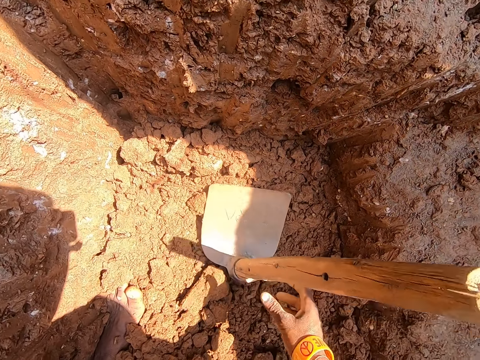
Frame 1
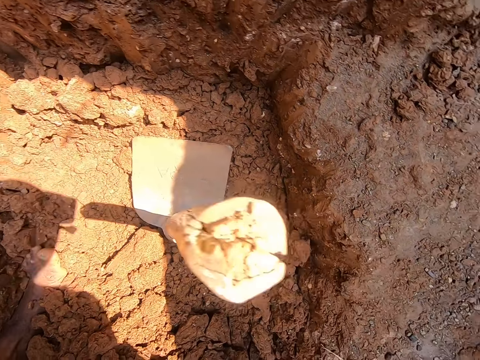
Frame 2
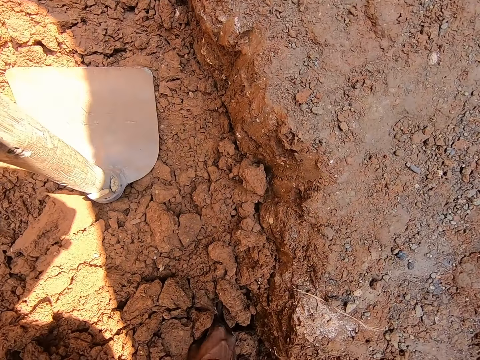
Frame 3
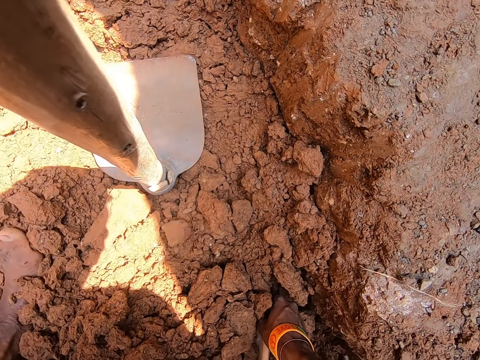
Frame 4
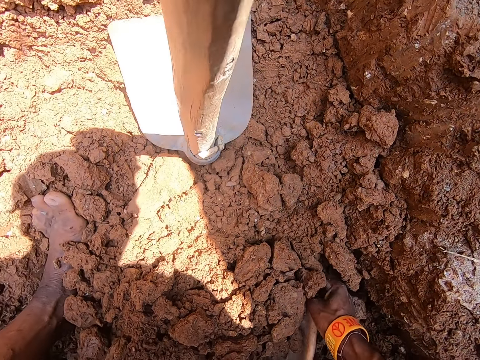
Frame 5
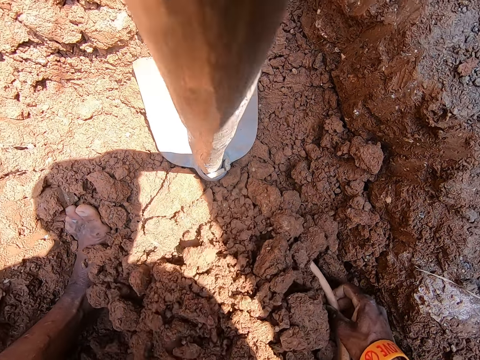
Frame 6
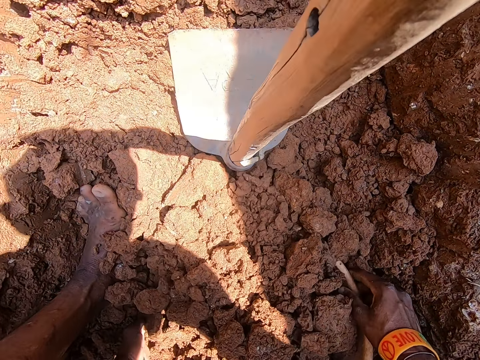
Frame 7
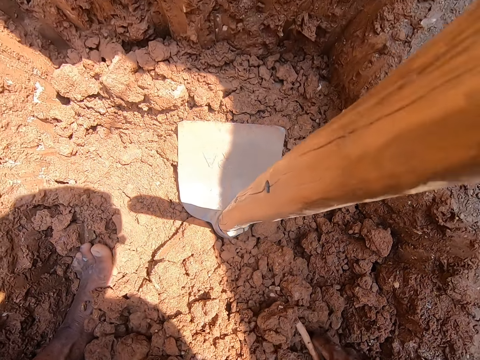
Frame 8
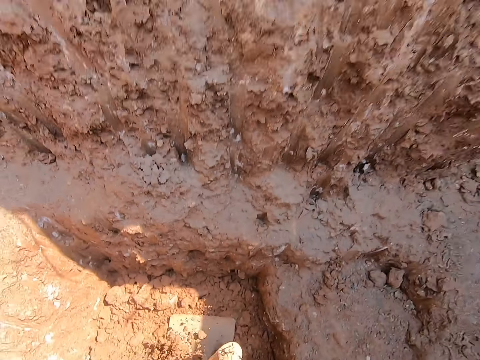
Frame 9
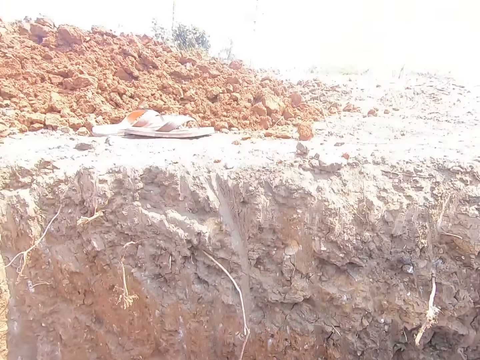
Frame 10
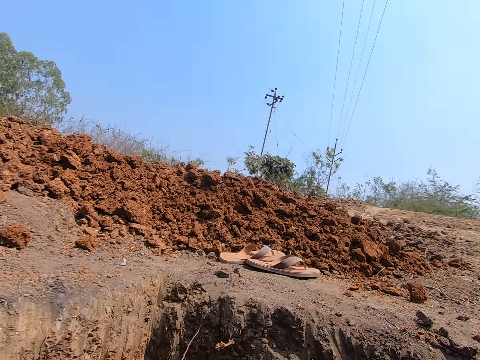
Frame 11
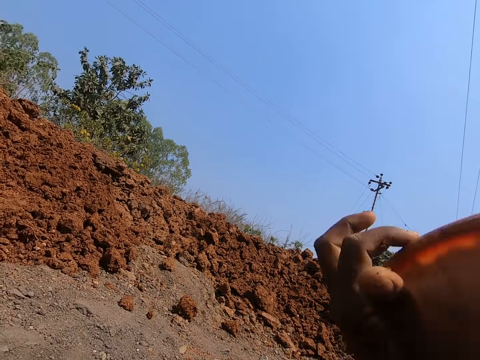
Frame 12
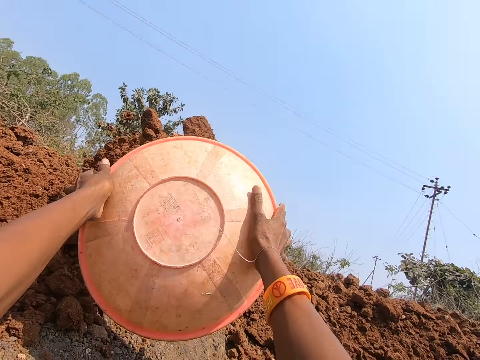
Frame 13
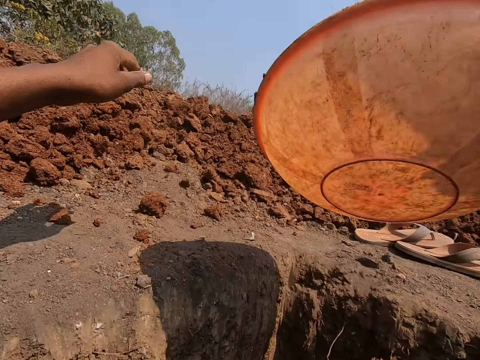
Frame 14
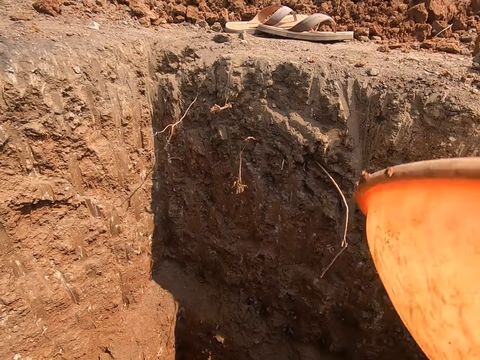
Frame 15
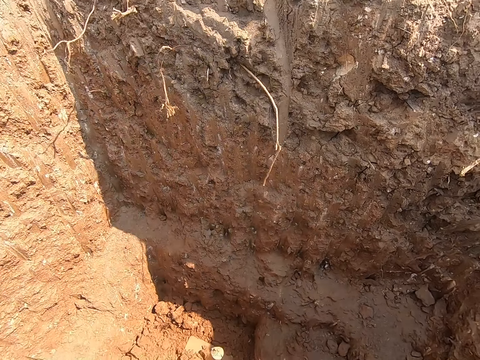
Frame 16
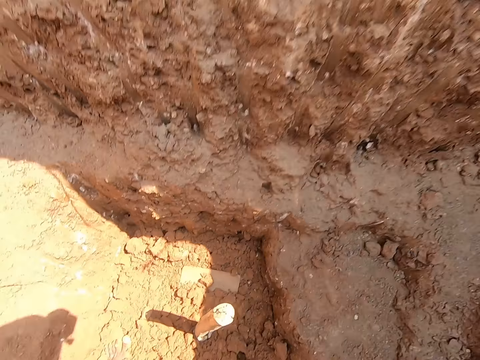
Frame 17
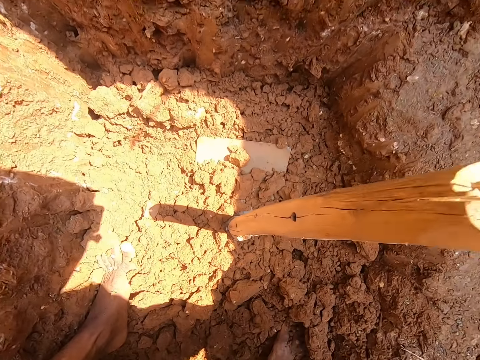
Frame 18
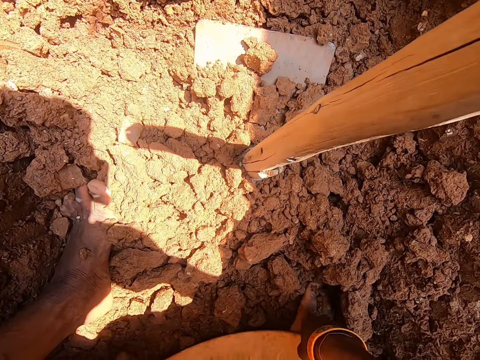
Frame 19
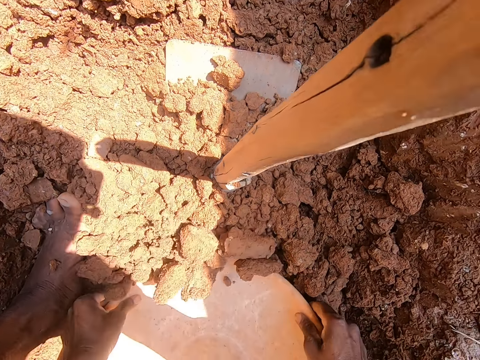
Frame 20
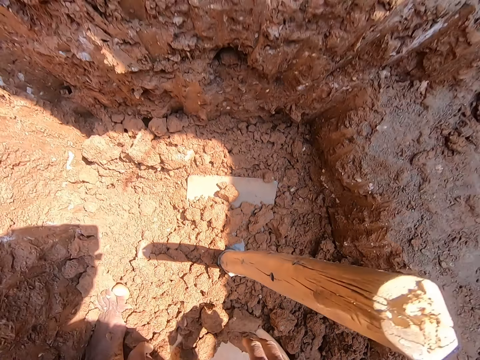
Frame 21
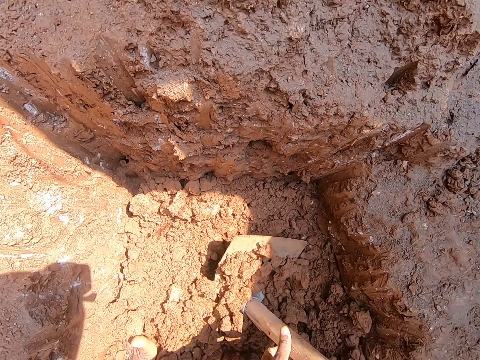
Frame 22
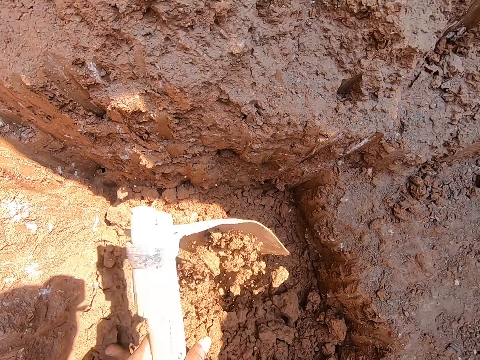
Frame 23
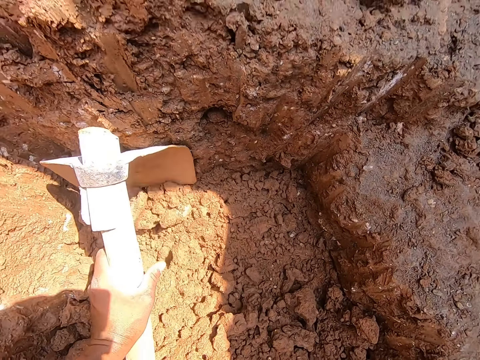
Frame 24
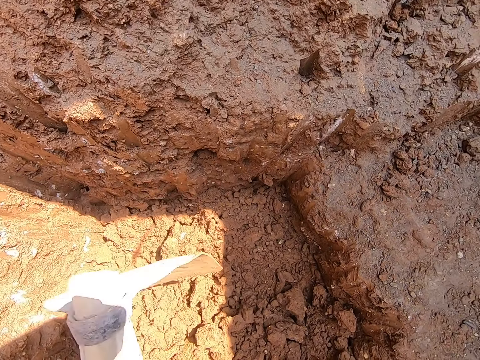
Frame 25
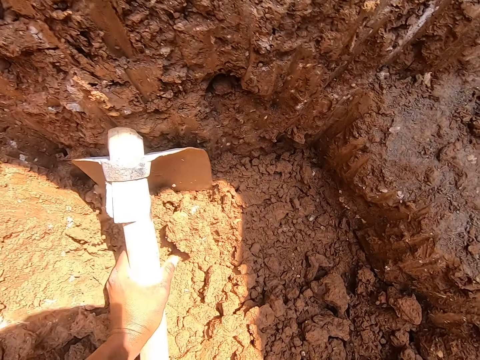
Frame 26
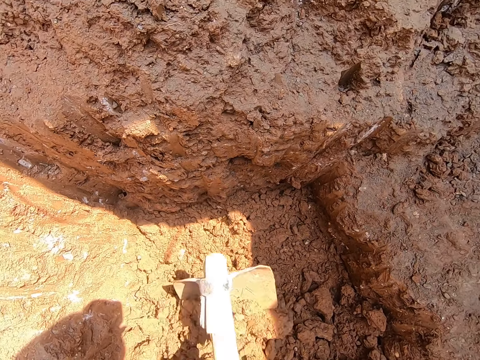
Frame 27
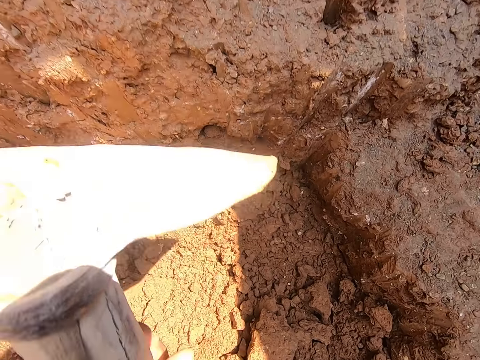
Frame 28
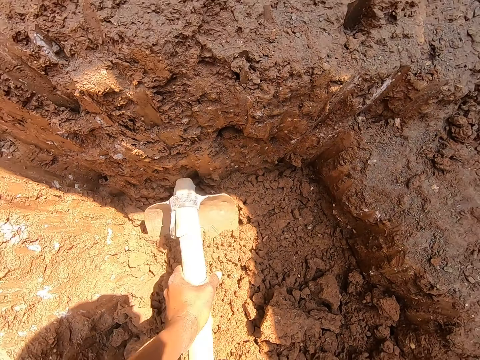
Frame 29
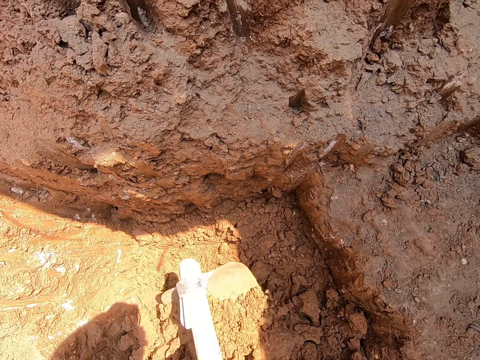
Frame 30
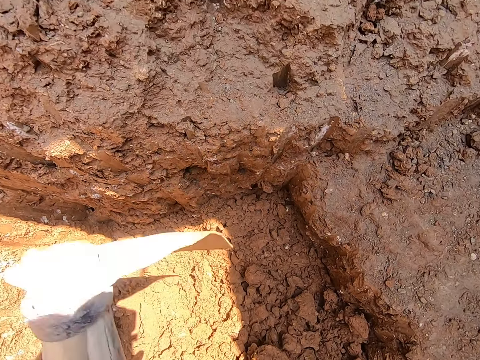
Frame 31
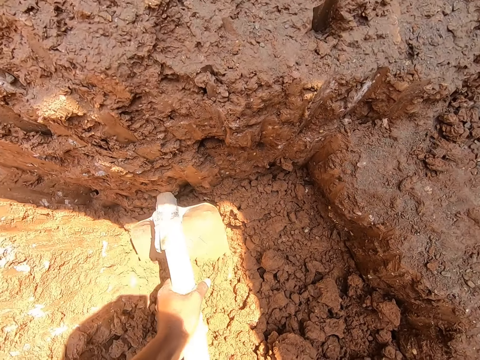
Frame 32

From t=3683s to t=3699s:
The camera wearer drops the hoe on the ground with his right hand. He picks the bowl from the ground in the hole with both hands. He takes clay soil with the tray. He throws chunks of clay from the bowl in both hands on the ground. He scoops chunks of clay from the ground in the hole with the bowl in both hands. He picks the hoe from the ground in the hole with his right hand. He scoops chunks of clay from the ground in the hole to the bowl on the ground with the hoe in both hands. He digs the ground with the hoe tool.

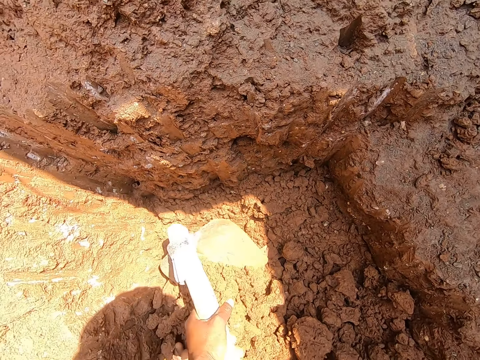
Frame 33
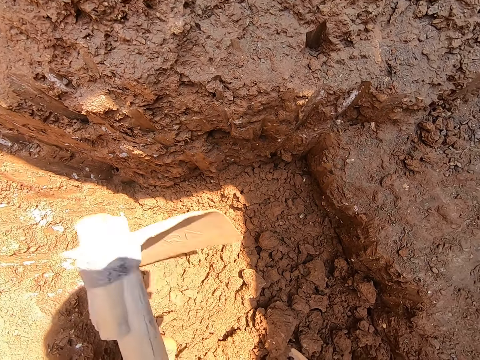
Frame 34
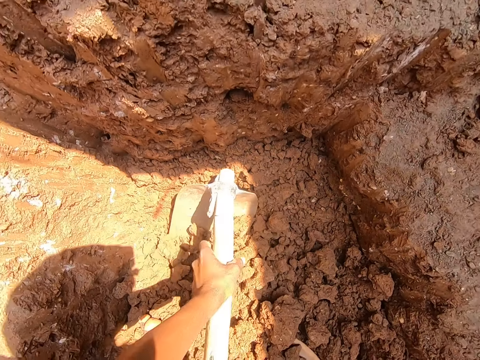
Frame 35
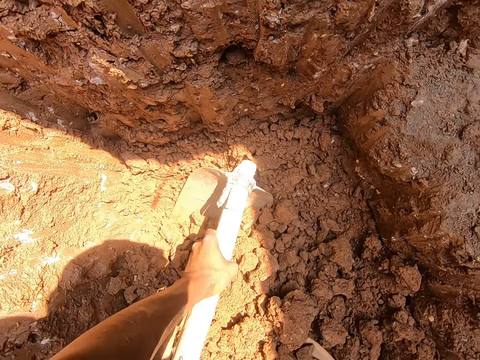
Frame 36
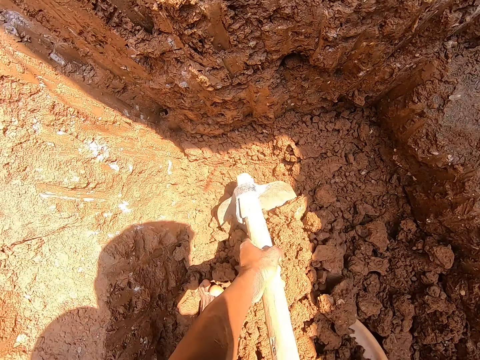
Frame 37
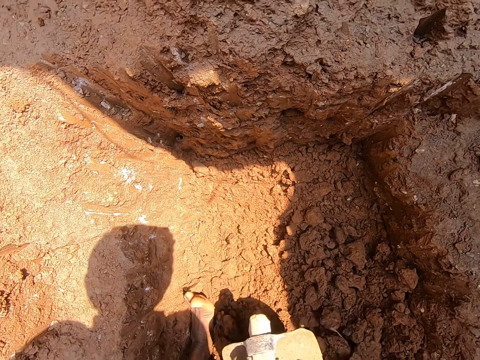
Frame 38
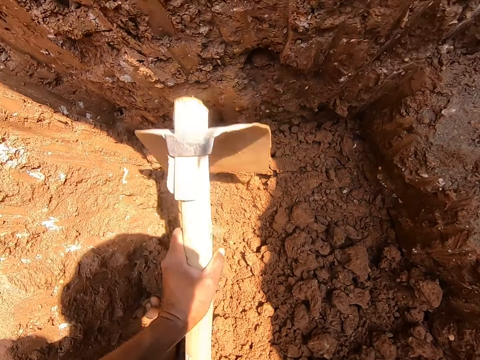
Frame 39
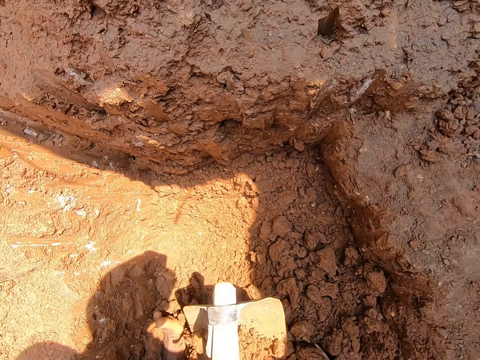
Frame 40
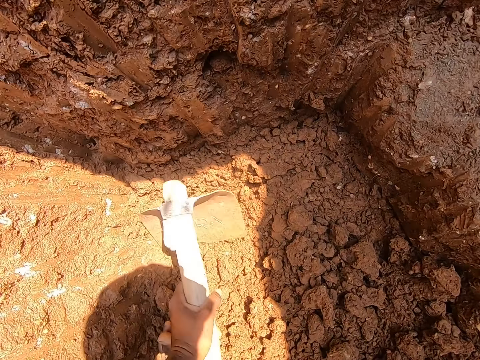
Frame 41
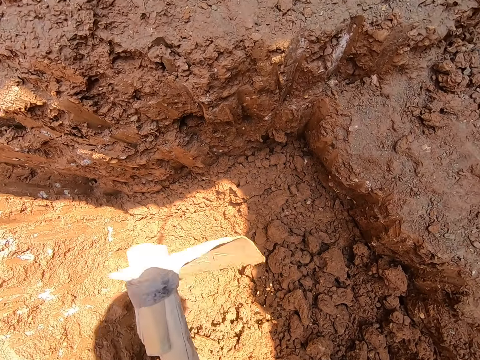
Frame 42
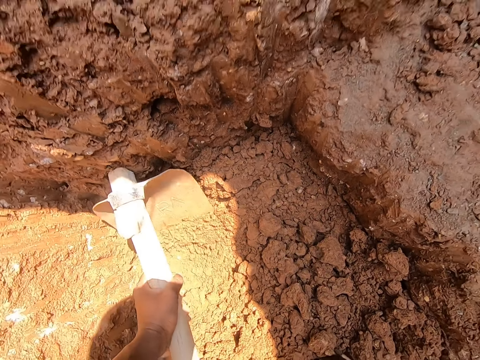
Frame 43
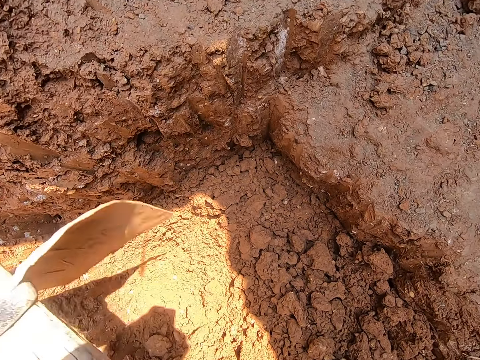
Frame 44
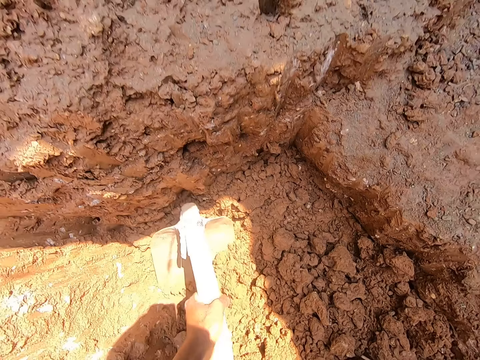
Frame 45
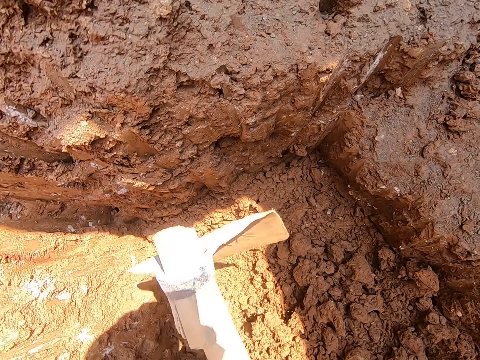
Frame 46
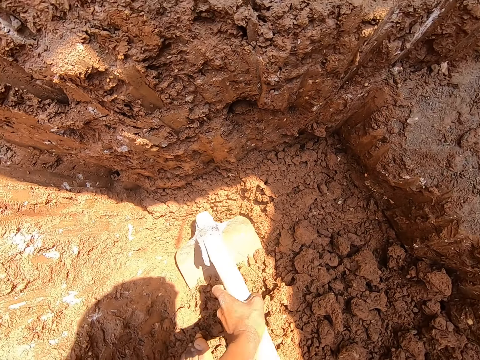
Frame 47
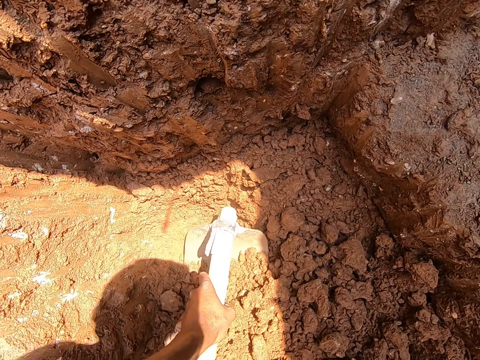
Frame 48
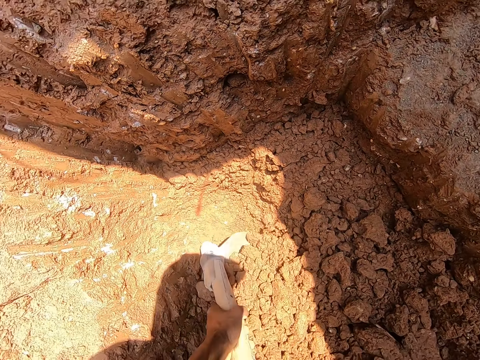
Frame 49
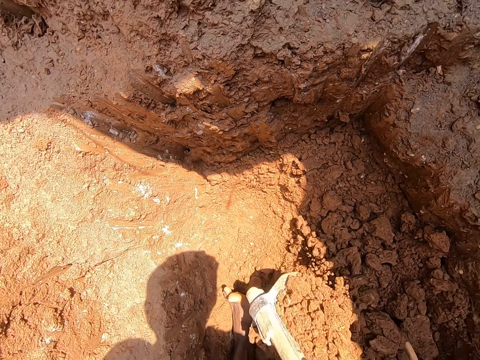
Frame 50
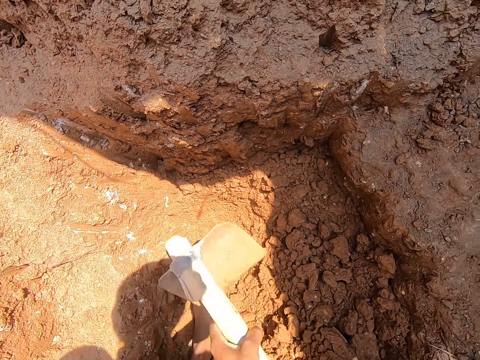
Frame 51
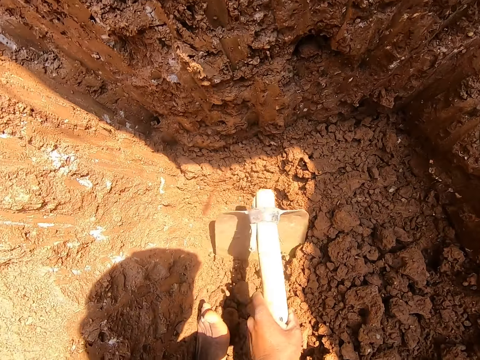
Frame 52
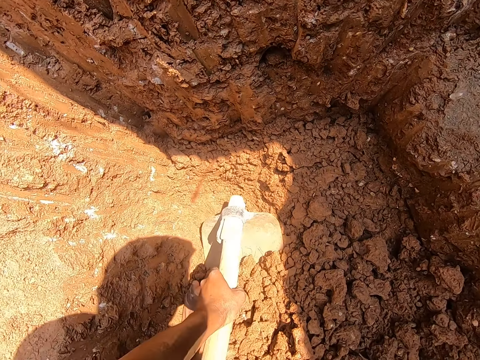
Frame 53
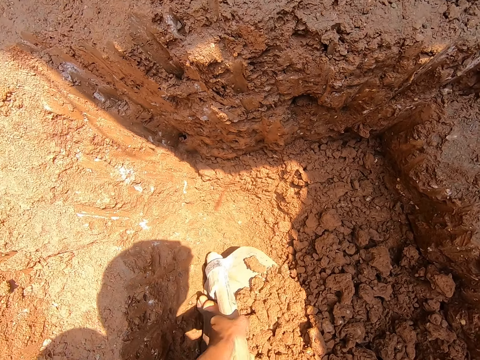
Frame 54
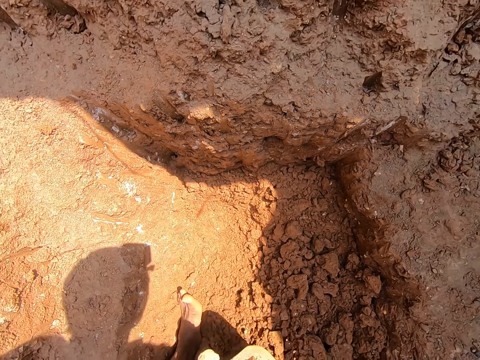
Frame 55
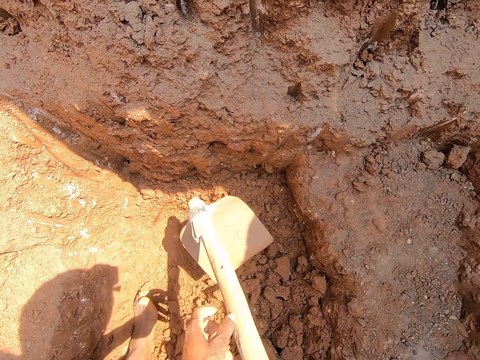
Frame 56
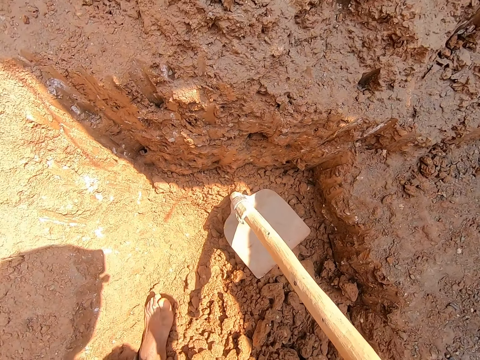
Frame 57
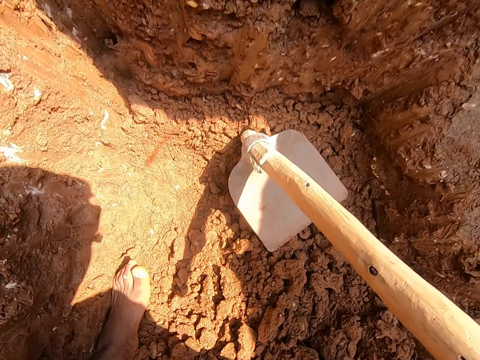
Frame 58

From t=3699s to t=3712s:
The camera wearer places the hoe in his right hand on the ground in the hole.
